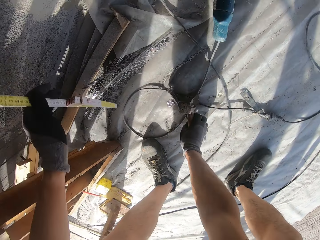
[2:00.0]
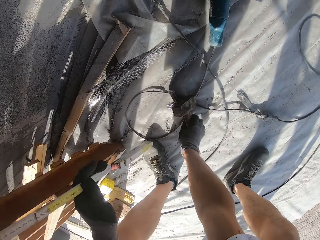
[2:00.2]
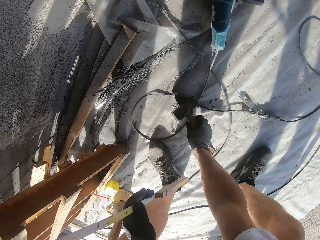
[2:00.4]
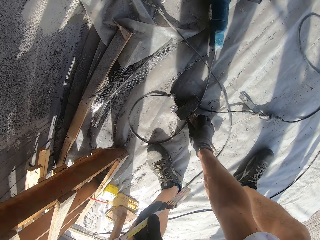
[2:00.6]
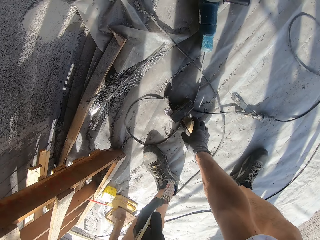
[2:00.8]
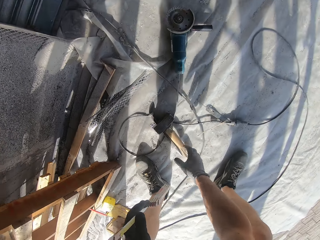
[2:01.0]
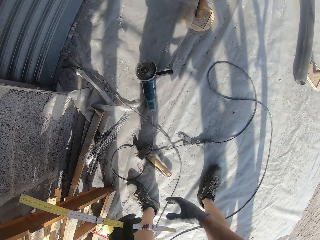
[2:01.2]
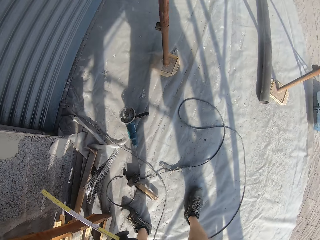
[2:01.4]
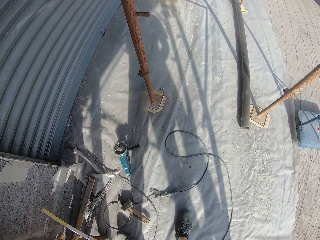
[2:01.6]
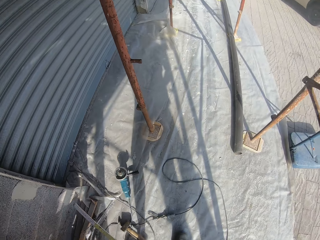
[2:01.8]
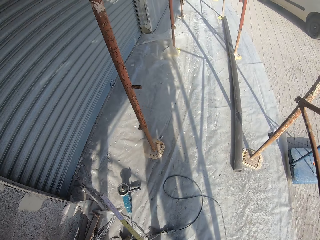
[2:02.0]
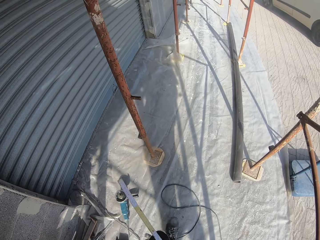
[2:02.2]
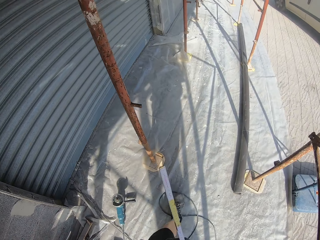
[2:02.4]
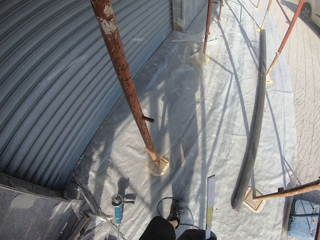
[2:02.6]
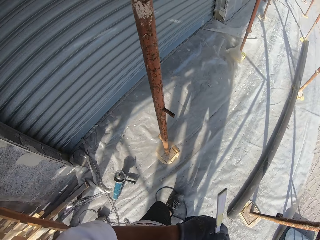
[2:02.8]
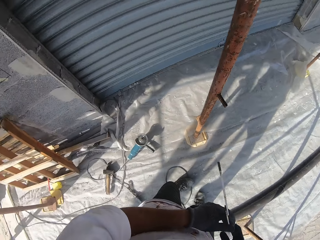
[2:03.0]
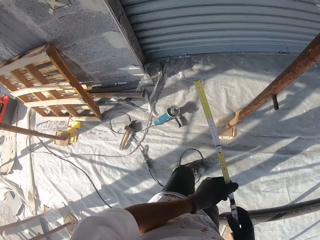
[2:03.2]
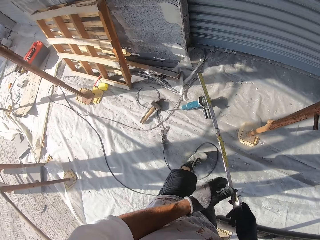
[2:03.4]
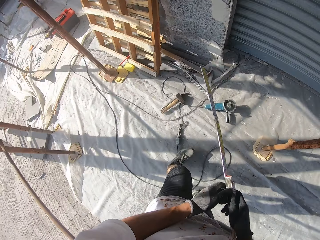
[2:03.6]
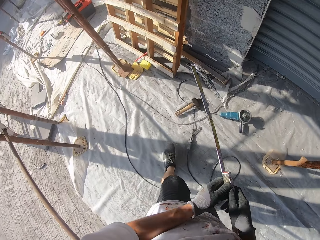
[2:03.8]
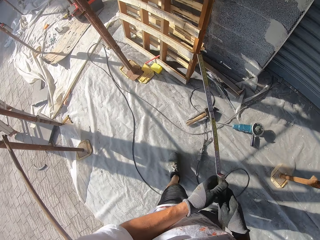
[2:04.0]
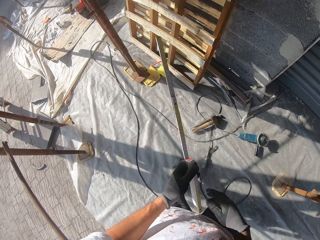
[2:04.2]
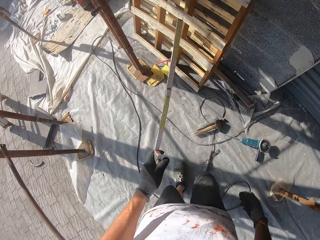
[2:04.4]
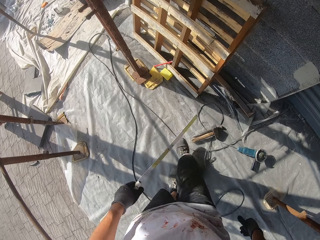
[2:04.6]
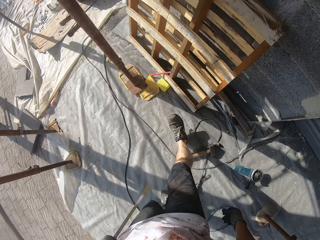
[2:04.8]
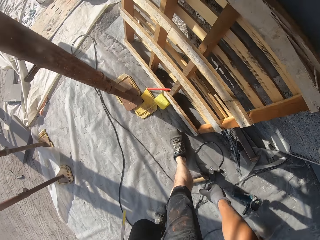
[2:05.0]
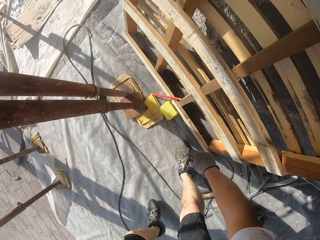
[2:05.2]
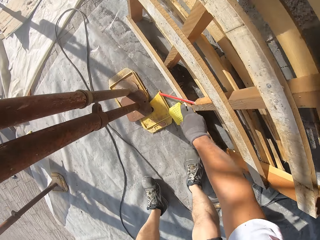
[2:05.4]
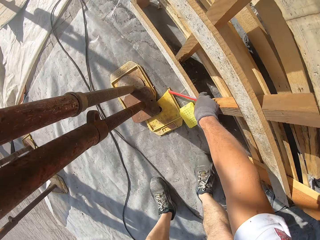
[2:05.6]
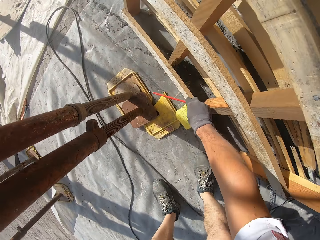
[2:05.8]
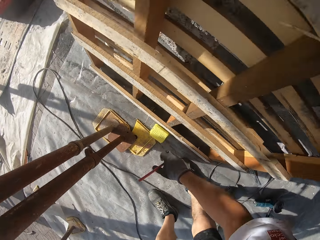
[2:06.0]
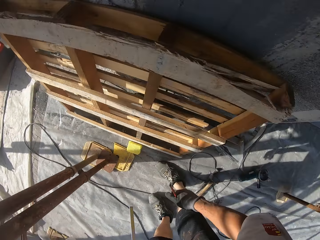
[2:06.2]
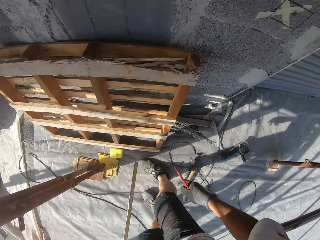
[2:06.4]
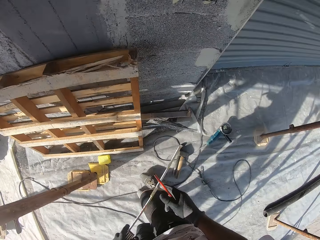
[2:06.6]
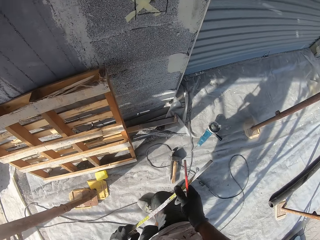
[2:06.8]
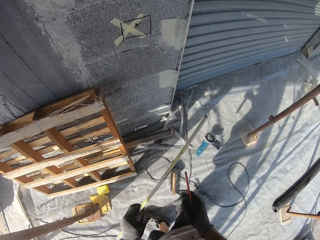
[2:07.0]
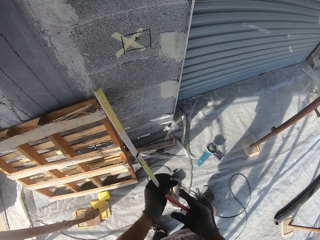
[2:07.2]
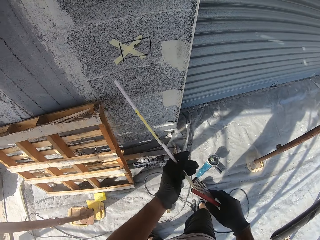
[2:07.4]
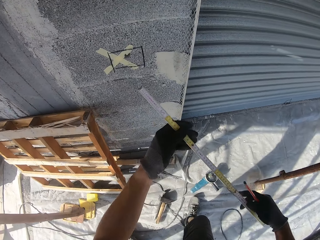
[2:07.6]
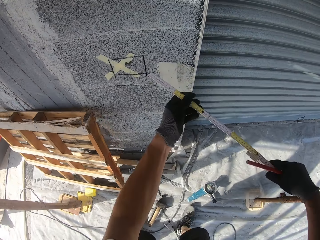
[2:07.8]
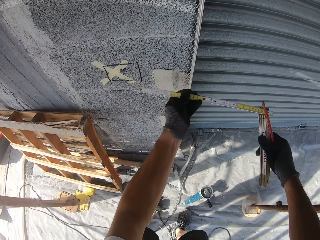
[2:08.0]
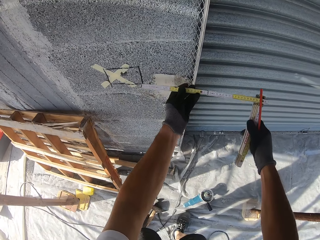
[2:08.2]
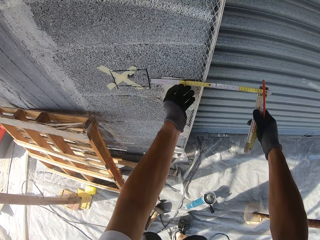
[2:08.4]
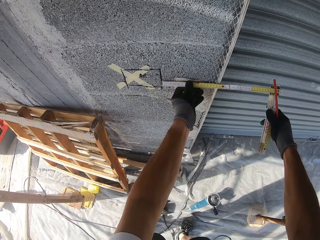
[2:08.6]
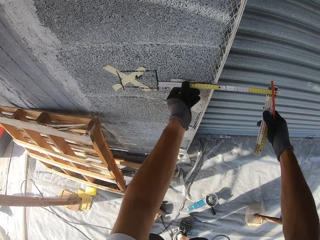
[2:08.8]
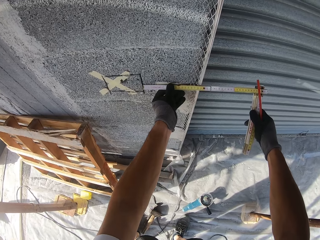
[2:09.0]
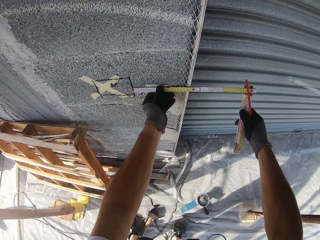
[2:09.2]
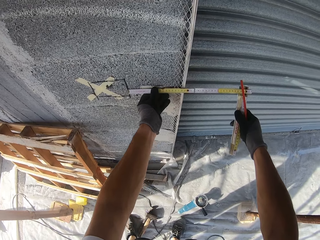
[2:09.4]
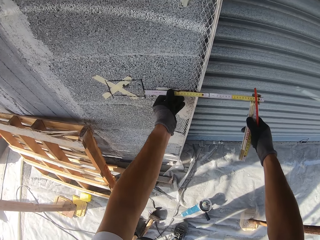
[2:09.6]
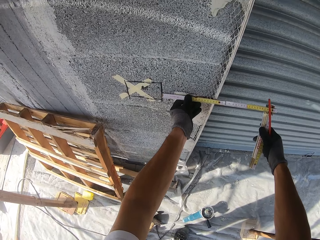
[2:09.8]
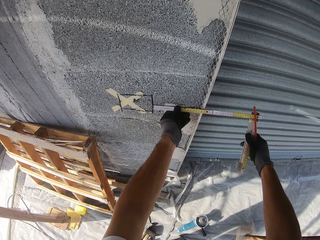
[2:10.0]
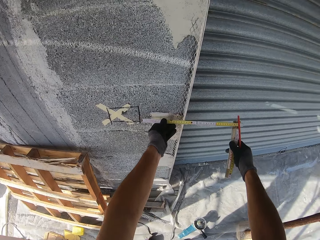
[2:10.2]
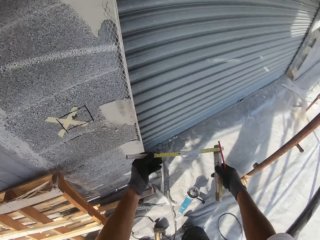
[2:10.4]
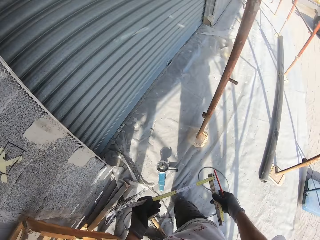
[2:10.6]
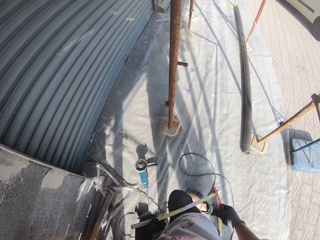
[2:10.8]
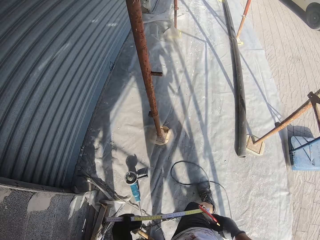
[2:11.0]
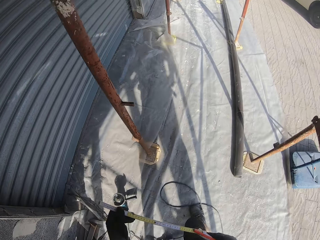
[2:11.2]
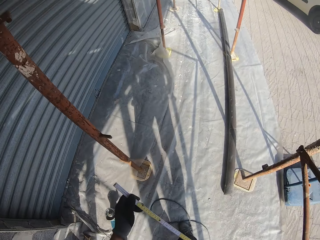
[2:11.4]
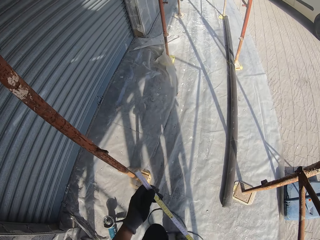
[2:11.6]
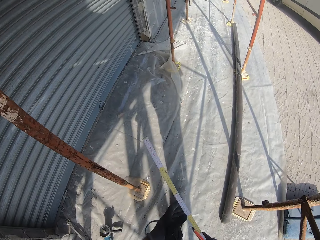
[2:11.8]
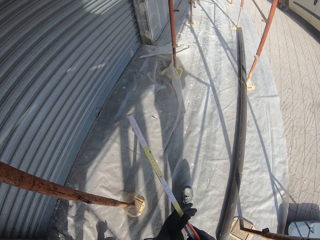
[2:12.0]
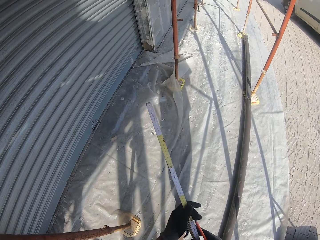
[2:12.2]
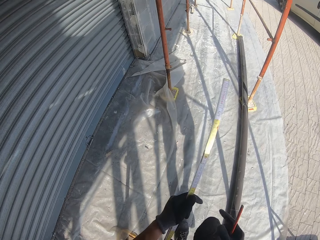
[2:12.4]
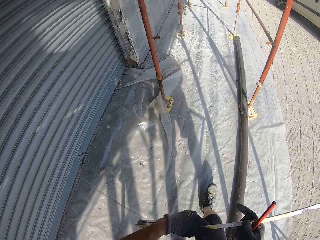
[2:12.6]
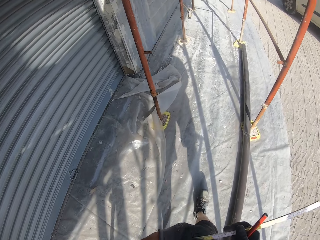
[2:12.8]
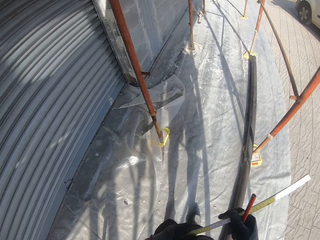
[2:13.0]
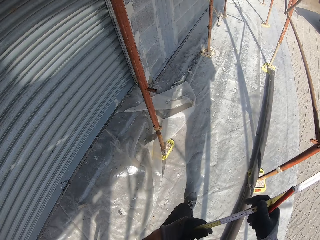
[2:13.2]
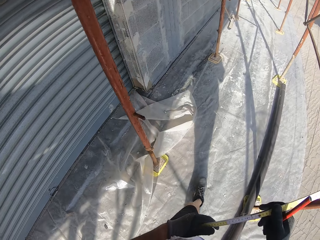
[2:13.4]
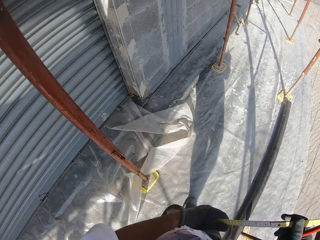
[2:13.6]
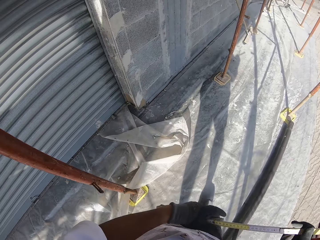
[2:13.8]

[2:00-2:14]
The camera wearer takes a folding ruler. He lifts the folding ruler. He carries the folding ruler and stands up. He walks around. He carries the folding ruler. He turns around and walks around. He bends downwards. He picks up a pencil from the ground. He stands up. He carries the pencil and stands up. He turns around and walks towards the wall. He lifts the folding ruler towards the wall. He folds the ruler. He places the folding ruler against the wall. He looks around. He moves the folding ruler from the wall. He walks to his right. He carries the folding ruler. He carries the pencil.

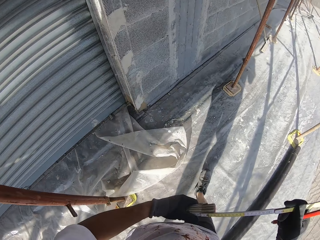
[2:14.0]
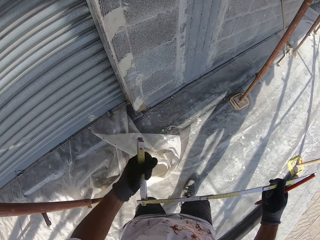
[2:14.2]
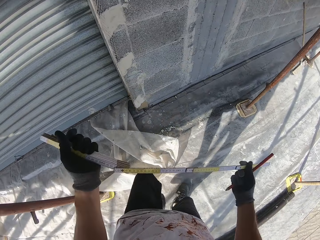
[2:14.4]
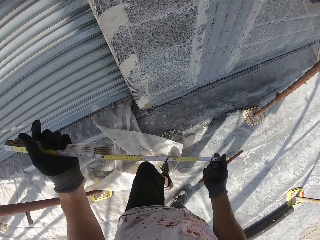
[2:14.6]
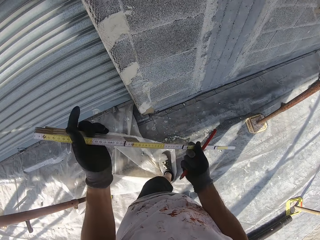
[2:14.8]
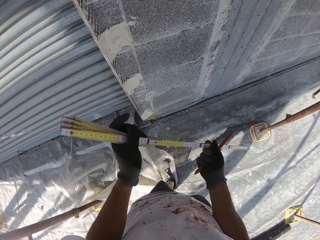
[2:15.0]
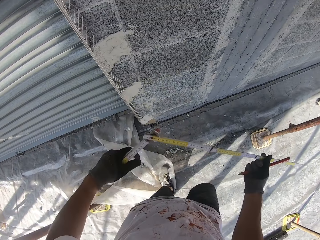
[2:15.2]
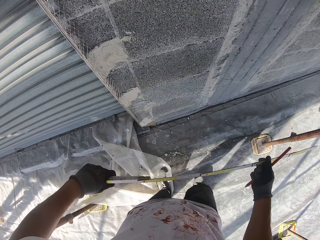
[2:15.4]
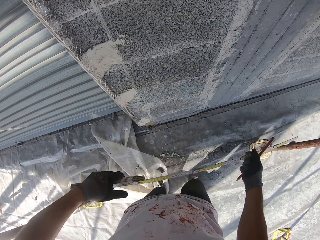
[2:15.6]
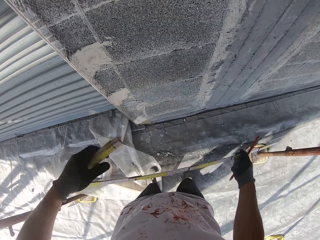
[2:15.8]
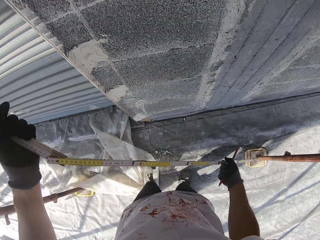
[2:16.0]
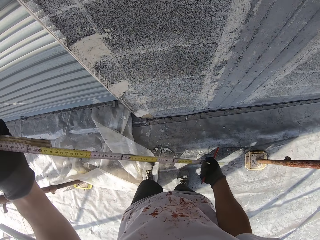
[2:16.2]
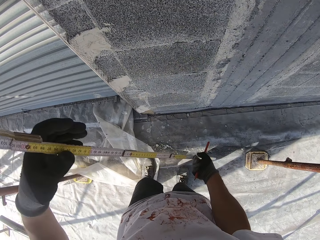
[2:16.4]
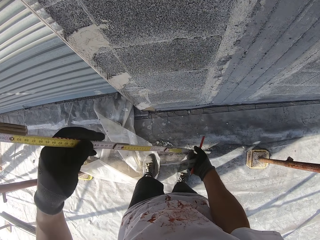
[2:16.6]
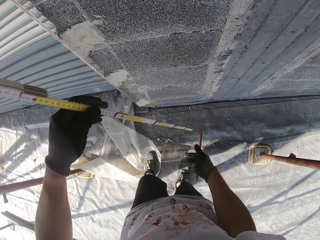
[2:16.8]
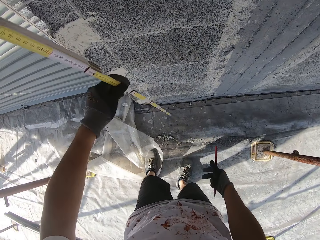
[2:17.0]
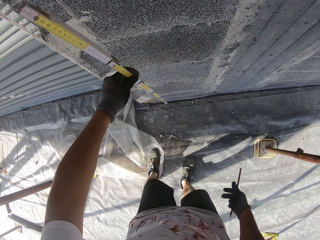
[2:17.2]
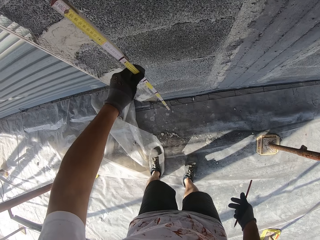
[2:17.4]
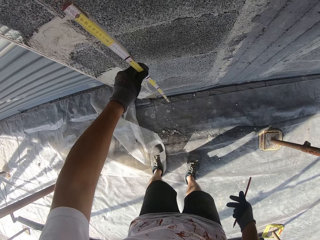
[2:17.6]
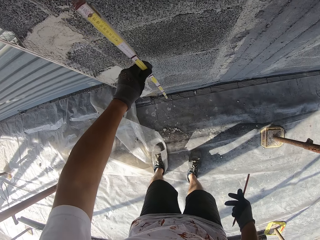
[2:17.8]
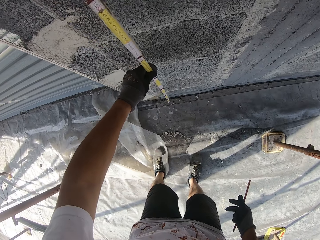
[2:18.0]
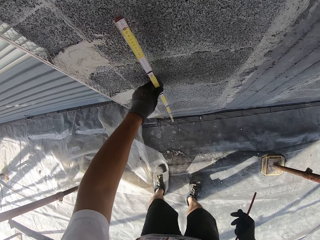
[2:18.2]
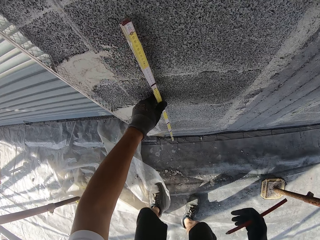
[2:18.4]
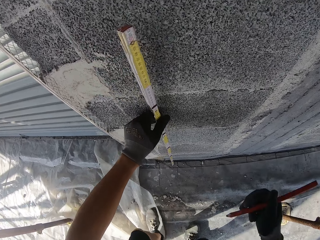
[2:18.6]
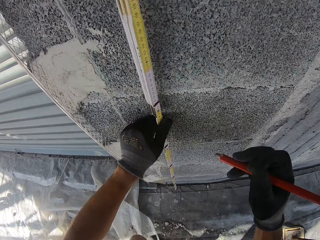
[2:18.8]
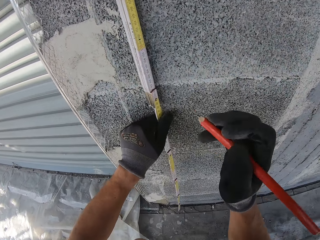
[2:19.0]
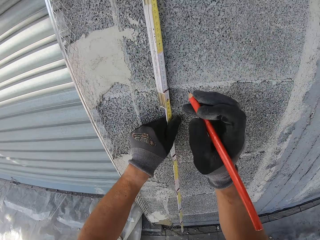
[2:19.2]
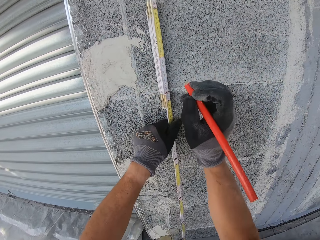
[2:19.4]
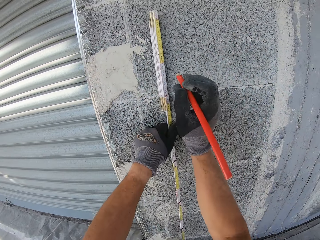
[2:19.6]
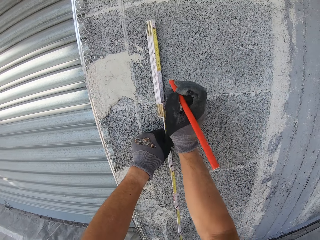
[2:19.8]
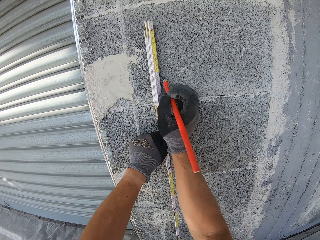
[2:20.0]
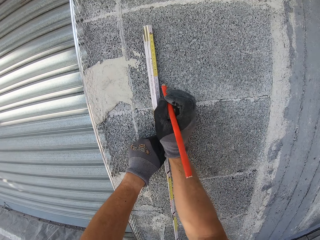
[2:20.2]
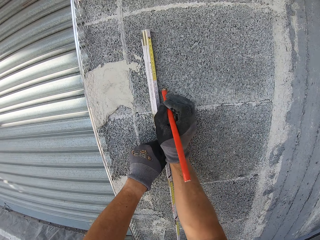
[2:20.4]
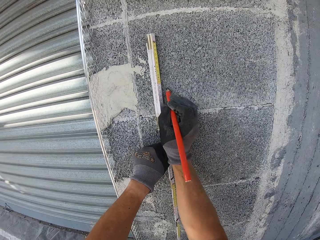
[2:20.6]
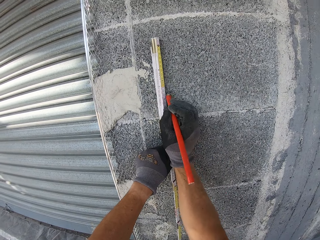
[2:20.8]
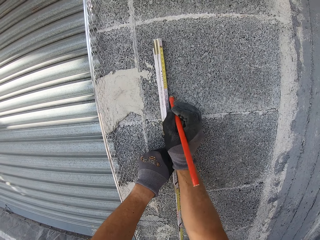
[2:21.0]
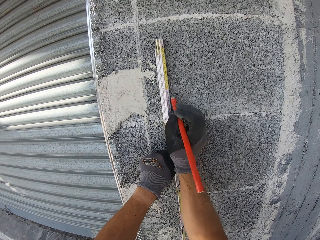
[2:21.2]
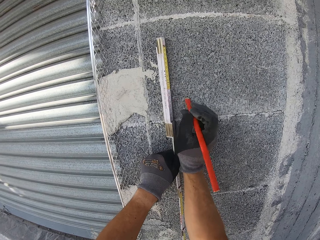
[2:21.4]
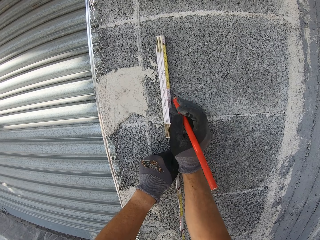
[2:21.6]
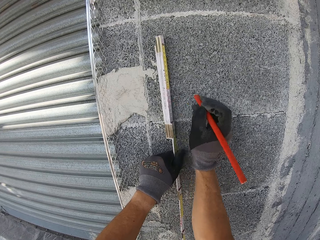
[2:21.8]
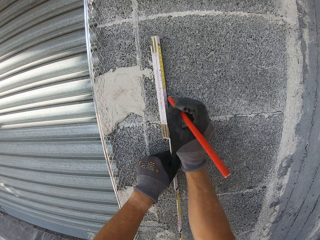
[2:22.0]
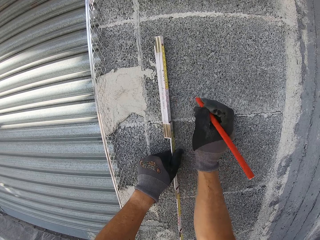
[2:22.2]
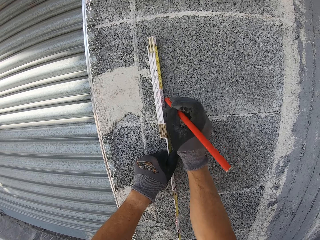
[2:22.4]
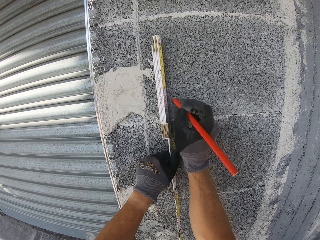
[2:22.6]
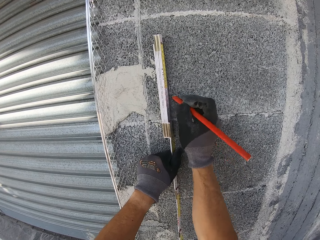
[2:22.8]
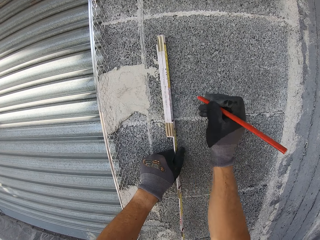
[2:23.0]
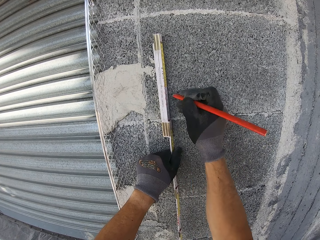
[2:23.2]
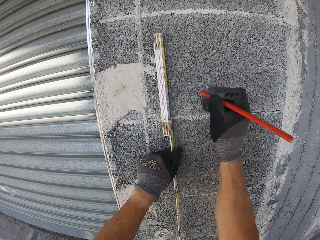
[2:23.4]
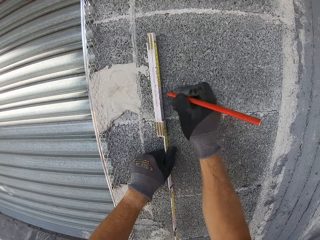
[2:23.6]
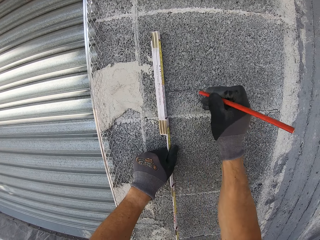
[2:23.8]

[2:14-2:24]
The camera wearer turns around. They unfold the ruler. They walk towards the wall. They place the folding ruler against the wall. They measure the wall with the ruler. They move the pencil towards the wall. They mark the wall with the pencil.
